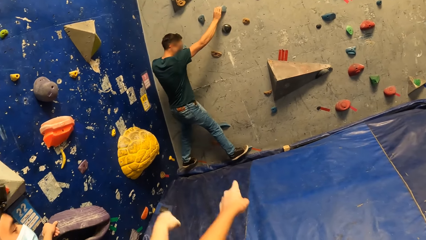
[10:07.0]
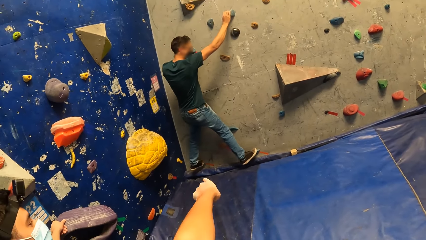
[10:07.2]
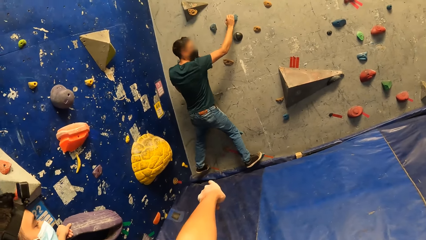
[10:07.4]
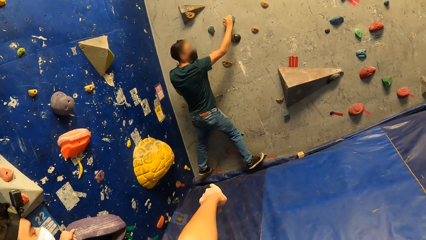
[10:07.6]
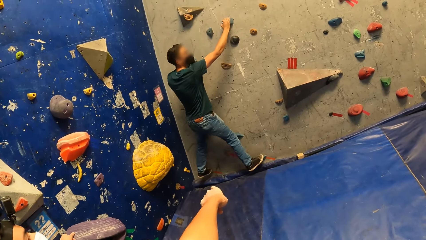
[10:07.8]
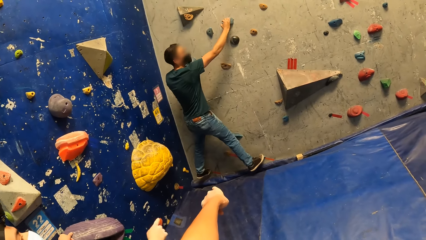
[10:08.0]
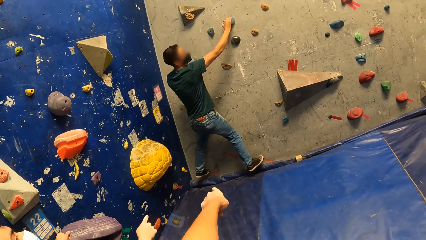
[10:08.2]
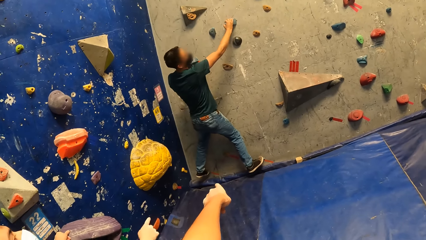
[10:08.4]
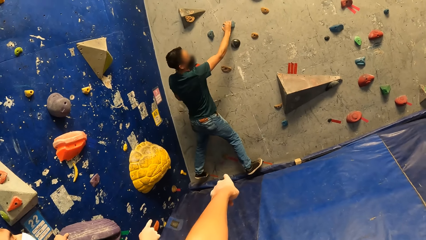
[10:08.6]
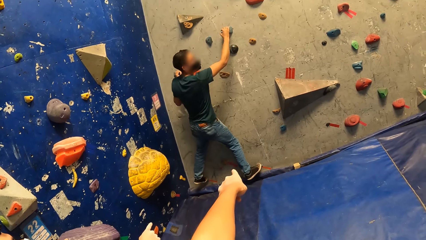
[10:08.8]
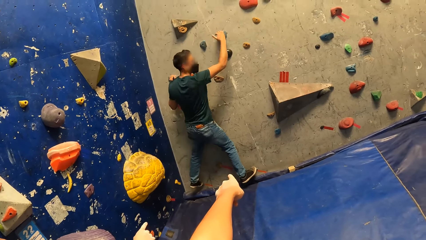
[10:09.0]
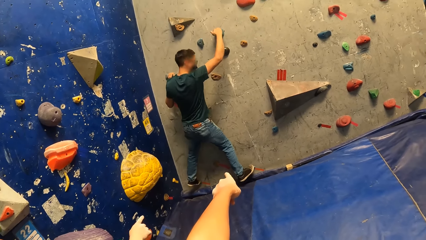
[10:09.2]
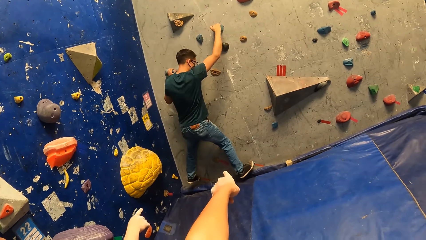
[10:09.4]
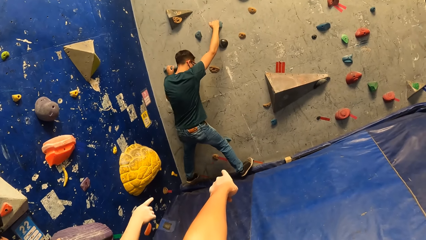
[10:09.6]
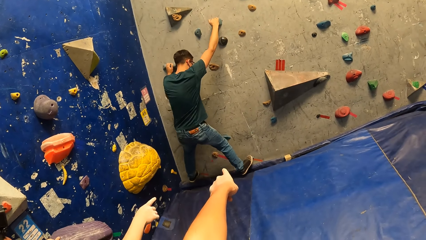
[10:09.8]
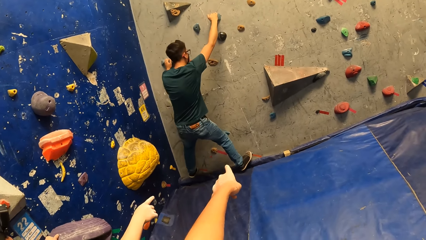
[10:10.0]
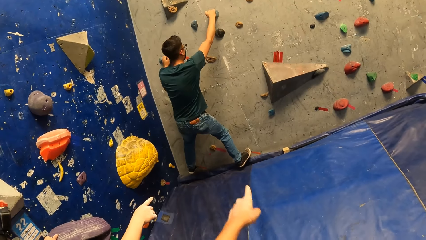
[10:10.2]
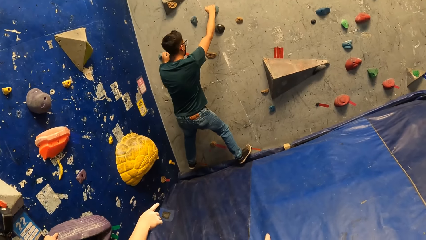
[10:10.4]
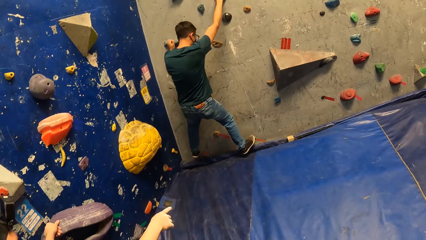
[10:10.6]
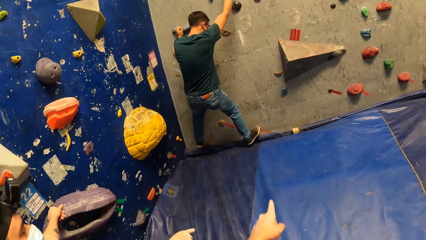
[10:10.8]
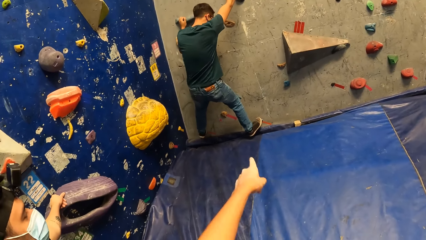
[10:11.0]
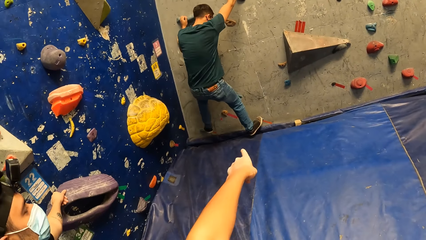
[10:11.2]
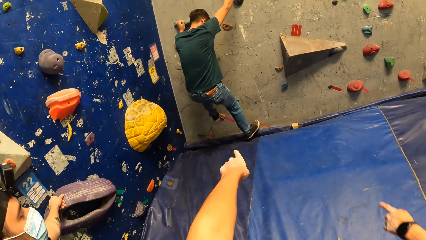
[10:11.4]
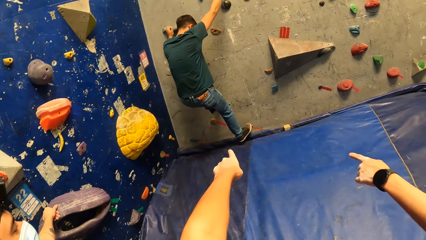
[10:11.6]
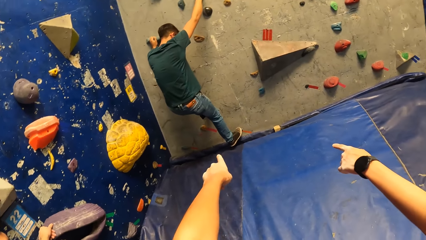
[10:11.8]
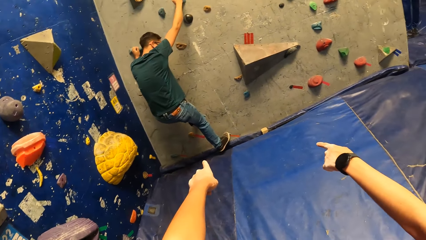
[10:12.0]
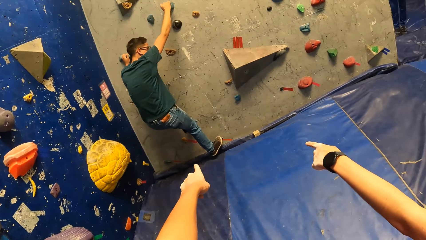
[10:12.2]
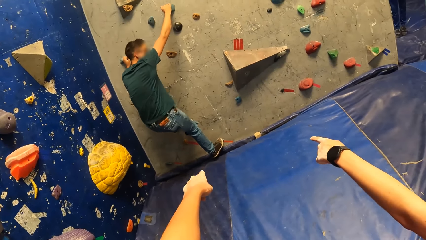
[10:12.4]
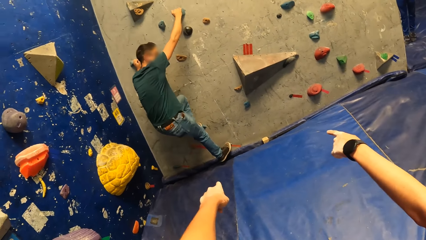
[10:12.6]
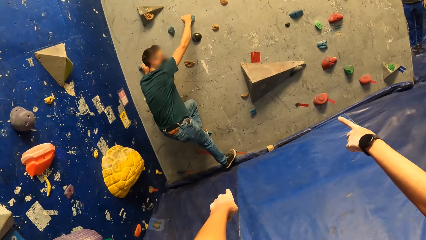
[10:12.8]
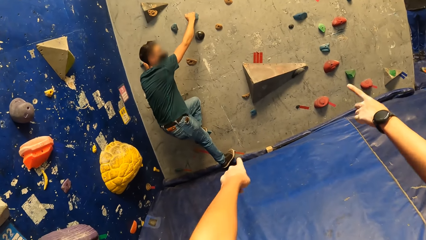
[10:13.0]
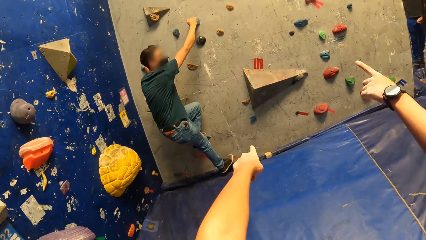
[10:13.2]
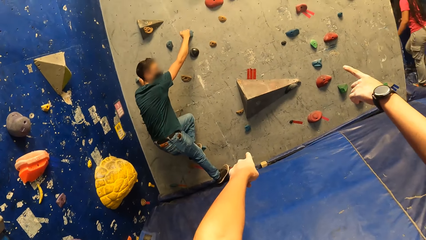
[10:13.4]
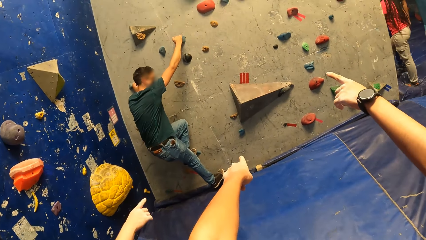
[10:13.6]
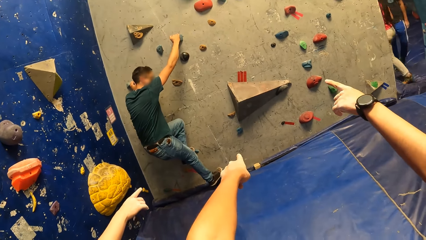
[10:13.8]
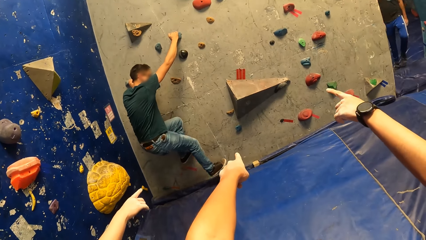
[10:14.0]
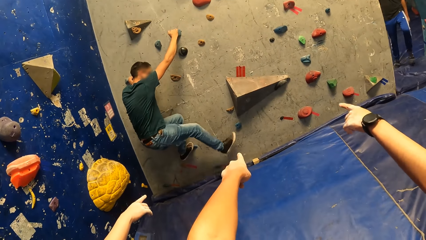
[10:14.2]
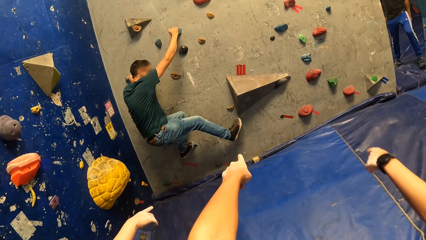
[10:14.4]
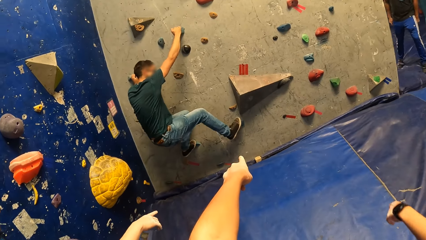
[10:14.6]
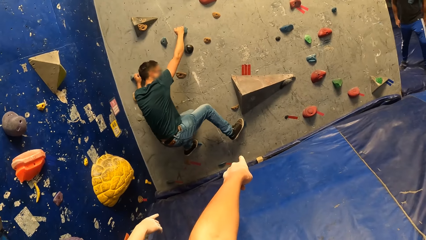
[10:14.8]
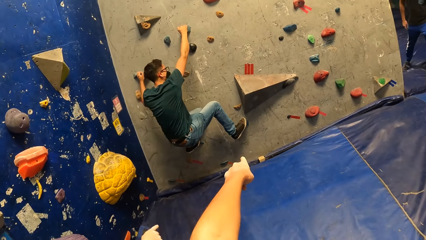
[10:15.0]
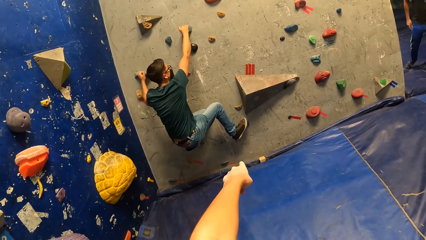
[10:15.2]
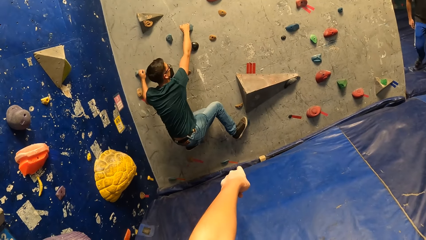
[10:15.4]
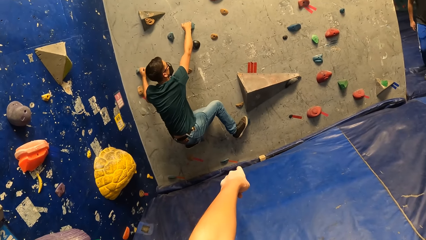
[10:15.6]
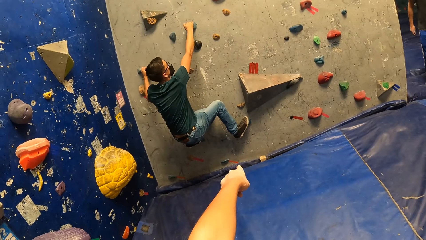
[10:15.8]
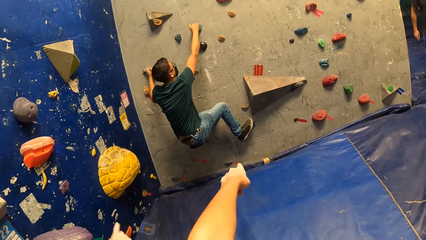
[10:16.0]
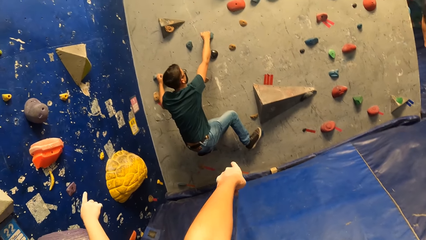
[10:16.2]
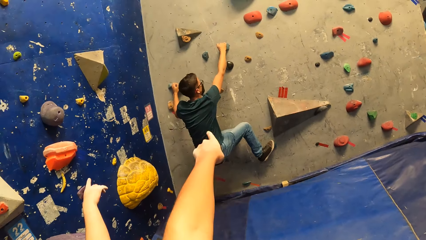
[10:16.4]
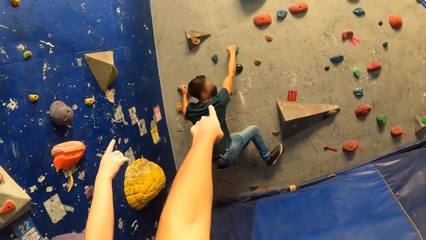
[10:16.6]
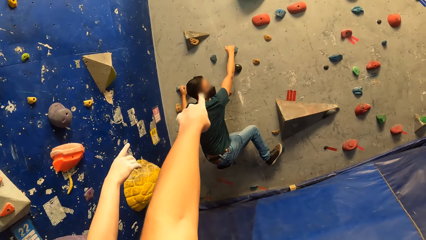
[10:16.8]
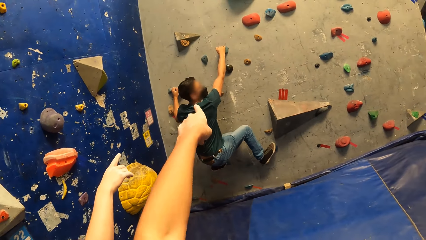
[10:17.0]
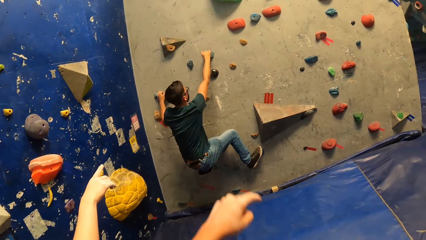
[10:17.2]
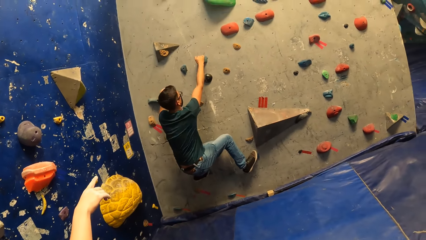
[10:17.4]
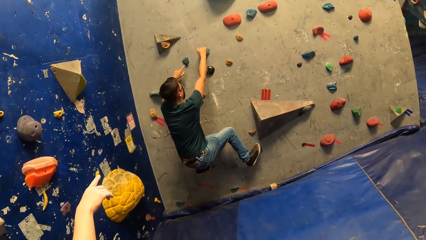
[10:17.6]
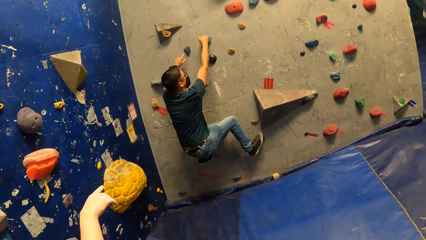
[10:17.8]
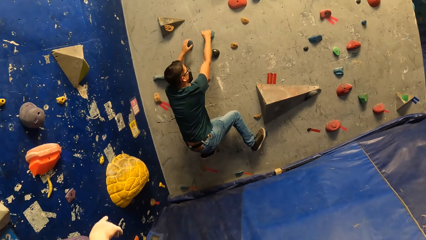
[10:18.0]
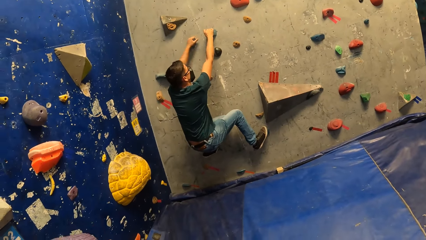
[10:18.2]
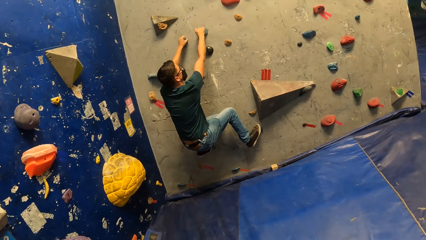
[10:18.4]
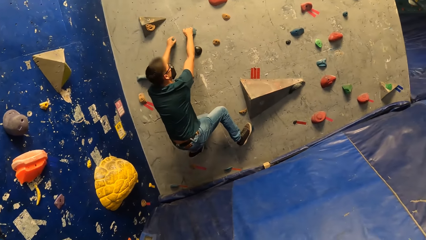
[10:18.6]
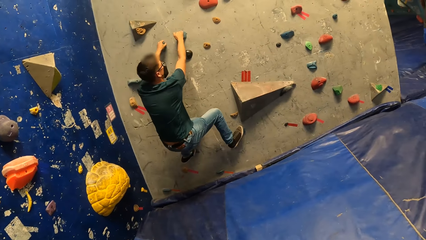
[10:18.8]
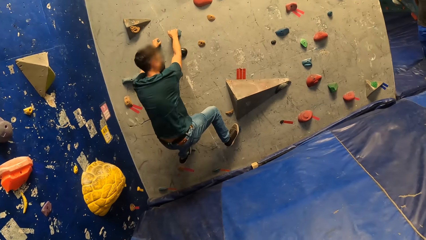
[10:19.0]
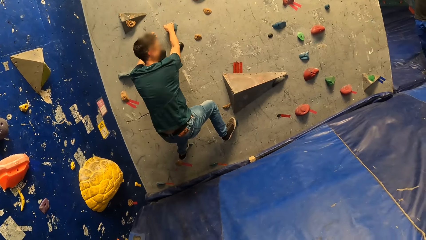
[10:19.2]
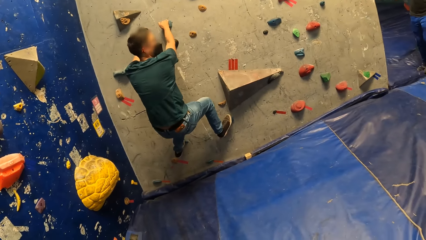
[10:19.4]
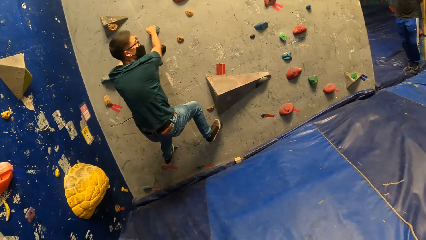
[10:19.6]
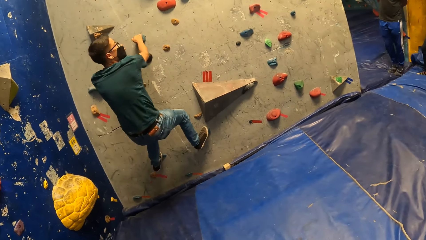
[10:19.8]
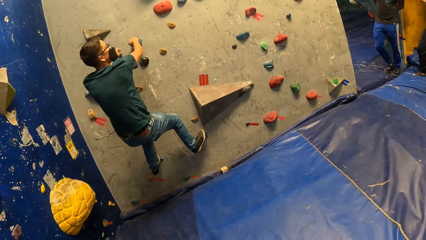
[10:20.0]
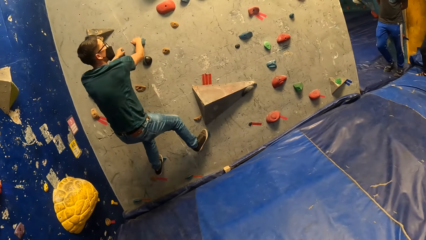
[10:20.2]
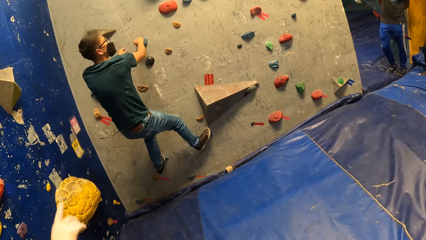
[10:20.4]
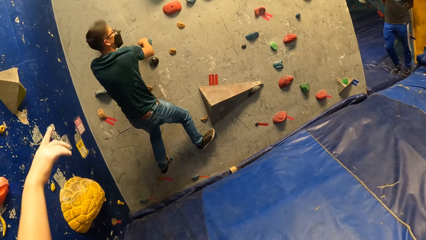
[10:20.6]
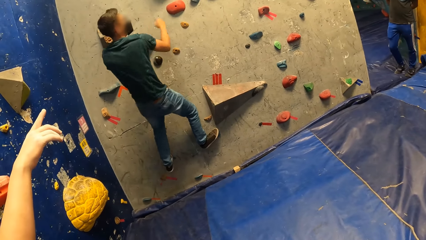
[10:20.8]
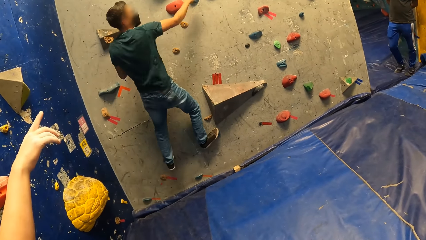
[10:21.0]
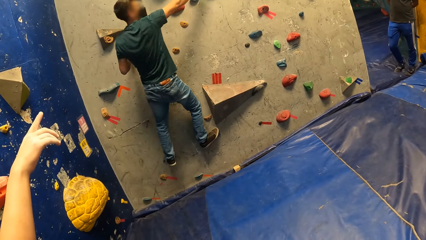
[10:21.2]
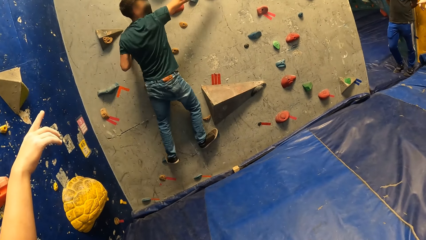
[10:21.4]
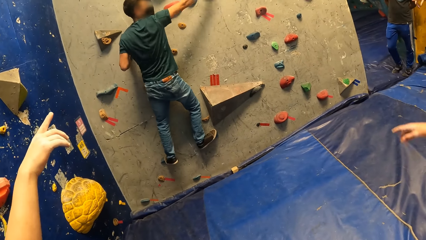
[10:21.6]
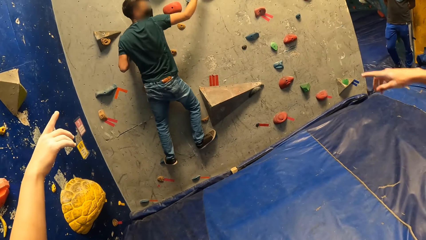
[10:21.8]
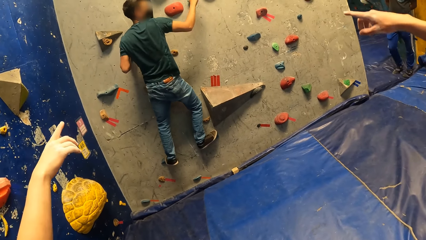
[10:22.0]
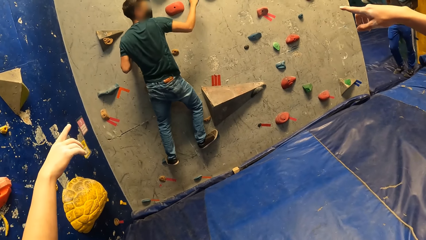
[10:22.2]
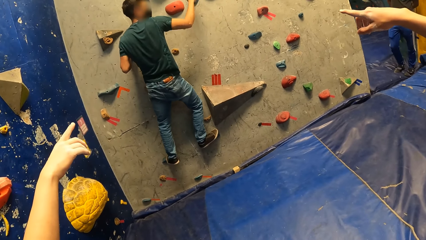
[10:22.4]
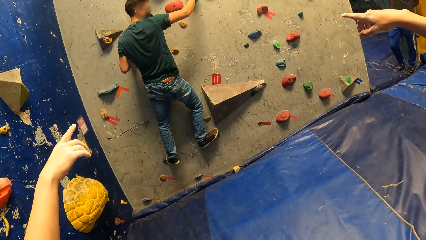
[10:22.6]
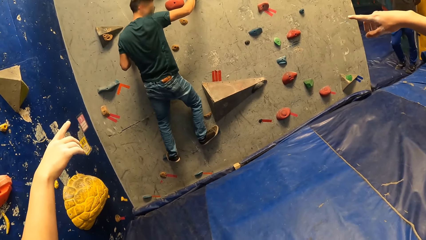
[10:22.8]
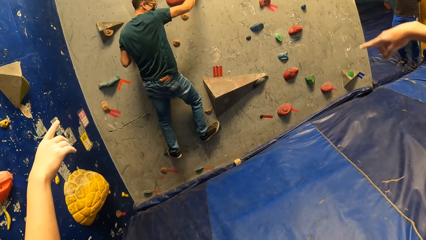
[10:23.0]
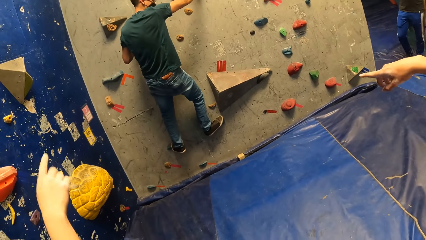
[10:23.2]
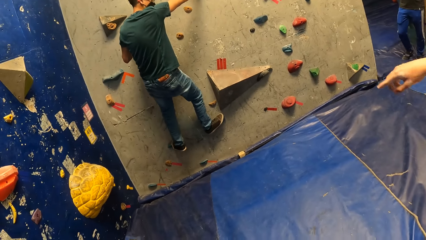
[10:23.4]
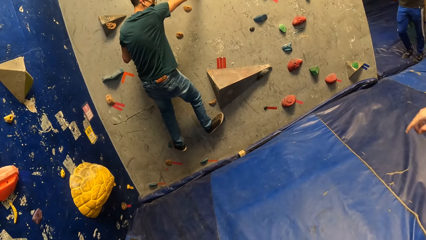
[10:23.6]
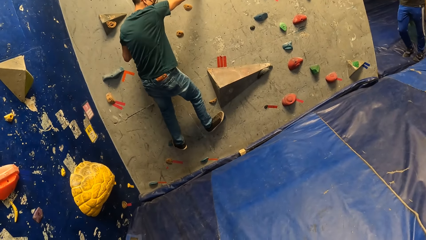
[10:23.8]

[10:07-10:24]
A person points at the bouldering wall. Another person climbs the bouldering wall. A third person points at the bouldering wall.
